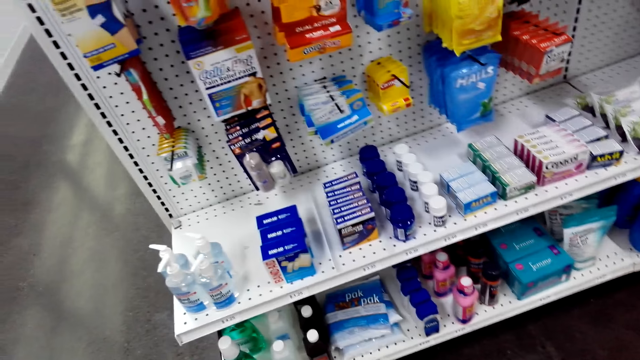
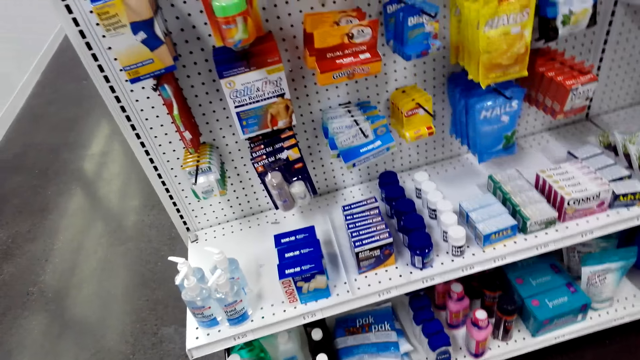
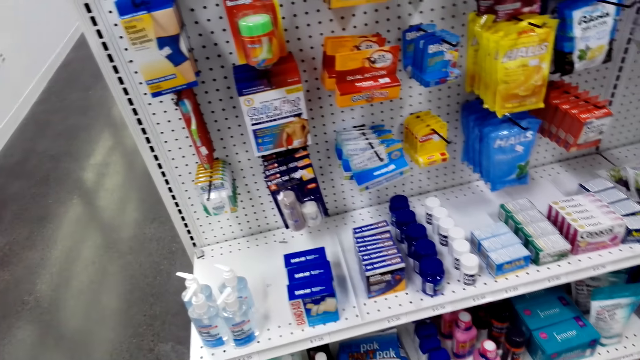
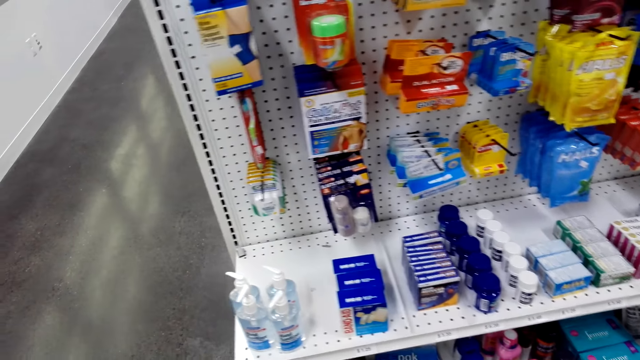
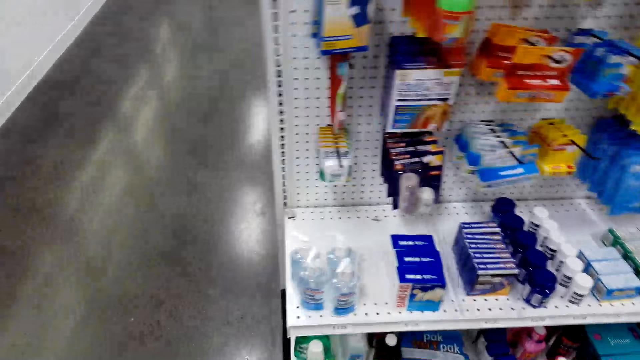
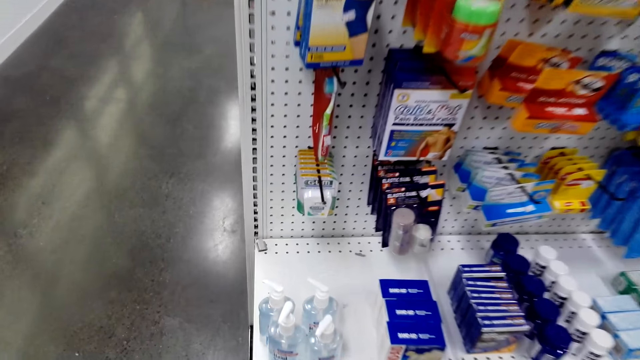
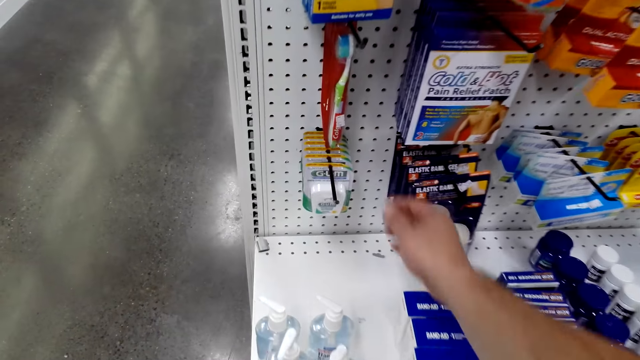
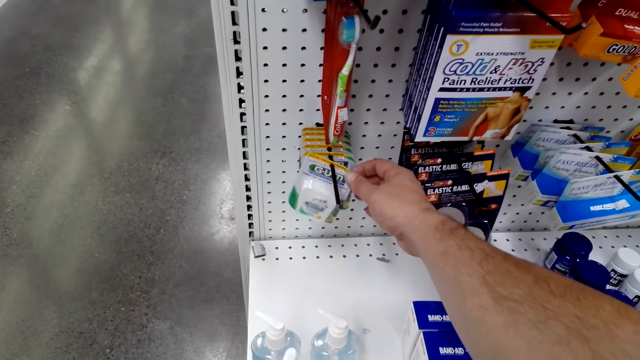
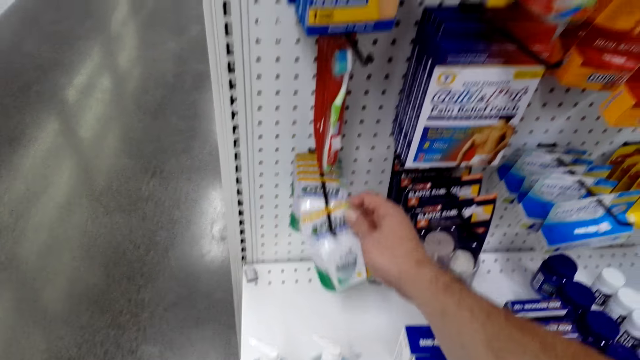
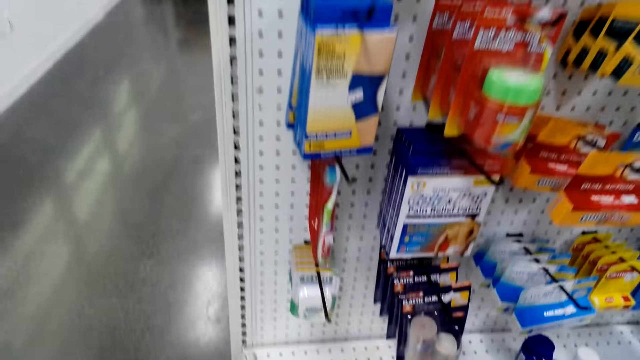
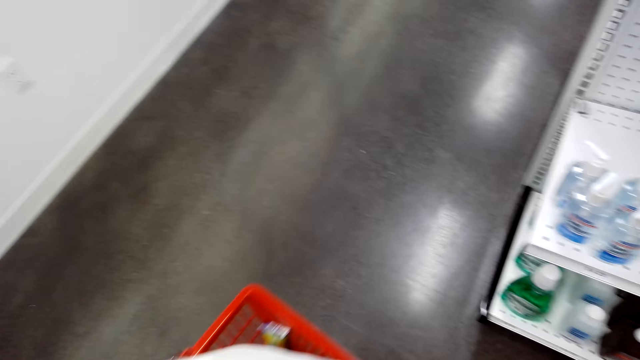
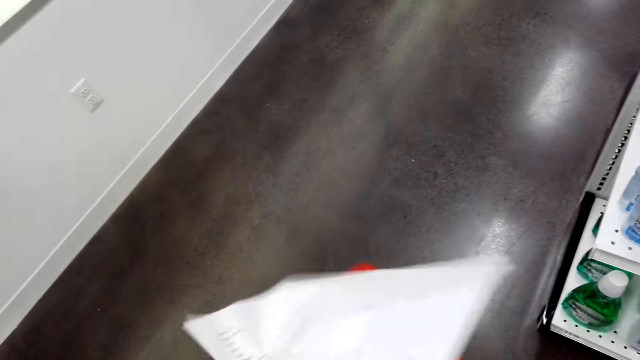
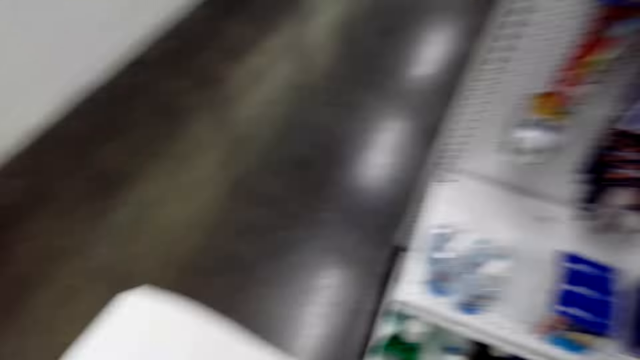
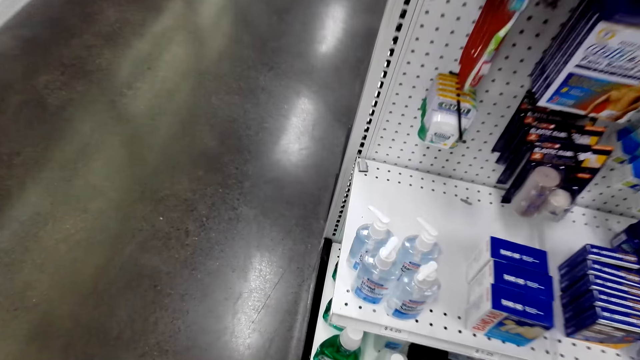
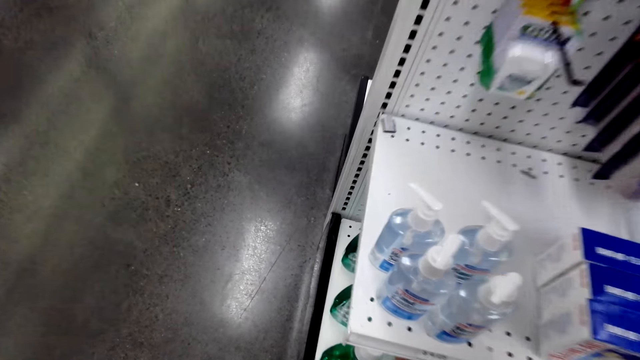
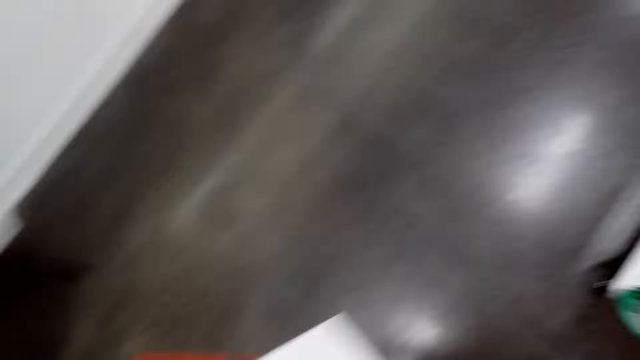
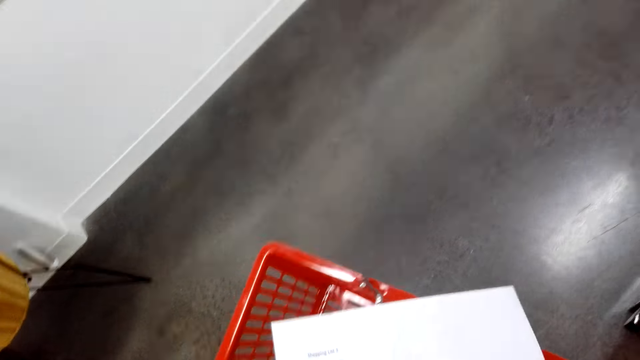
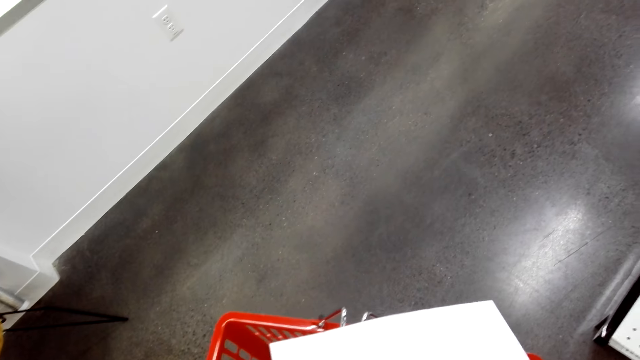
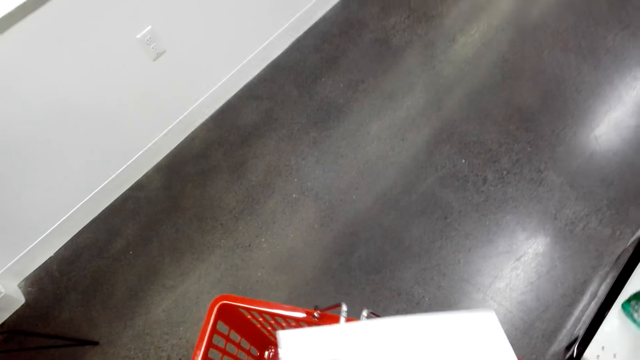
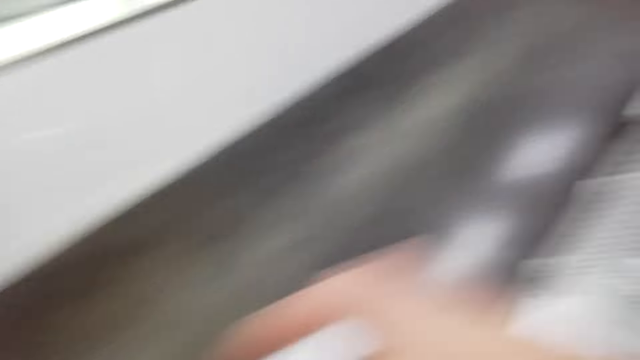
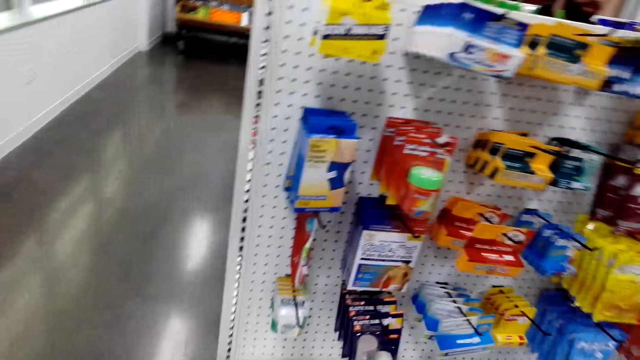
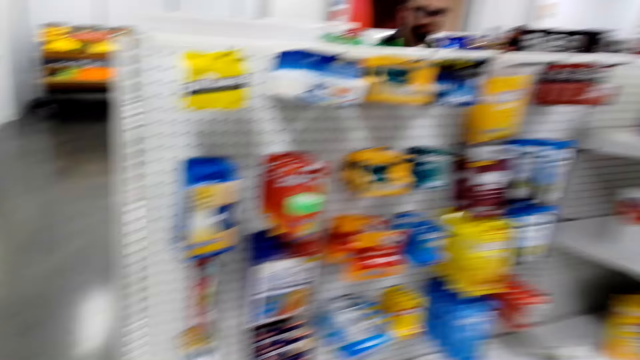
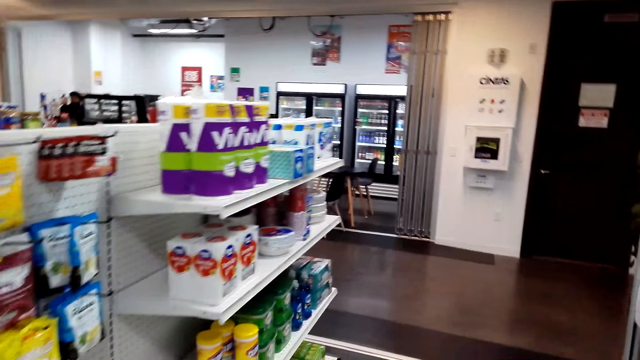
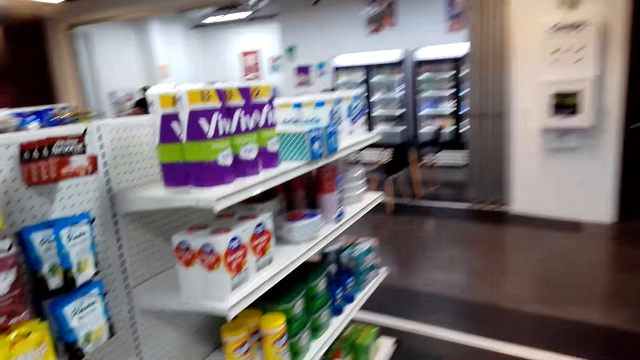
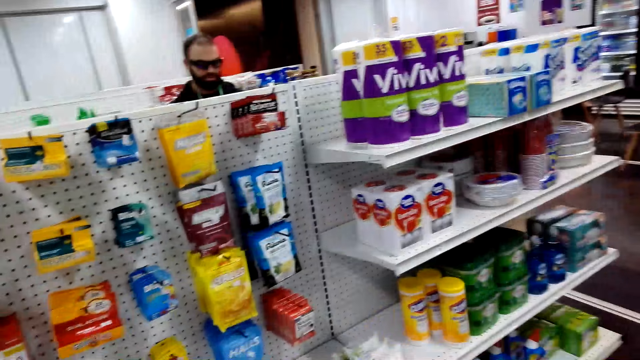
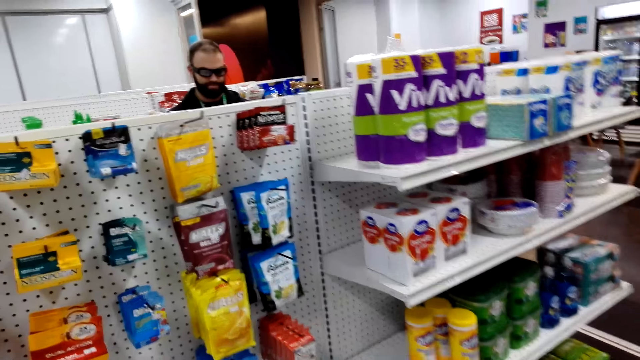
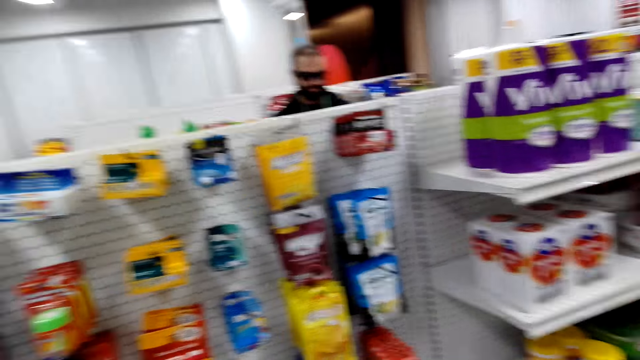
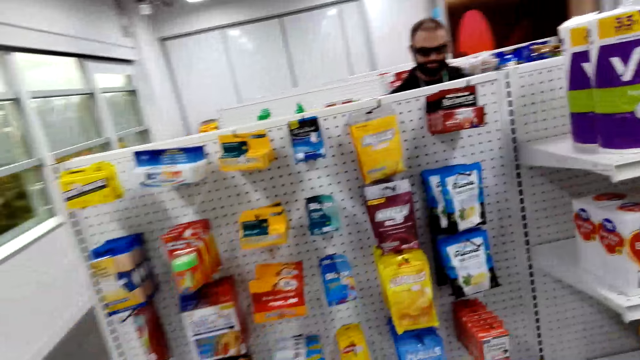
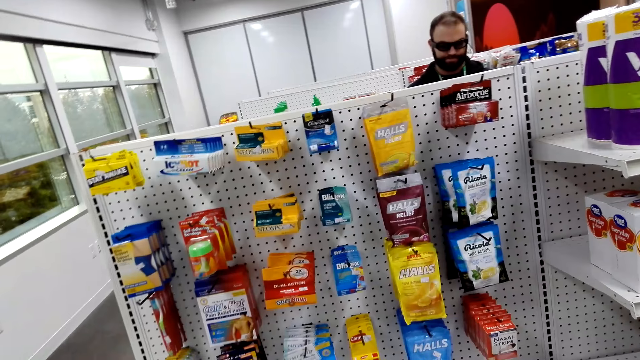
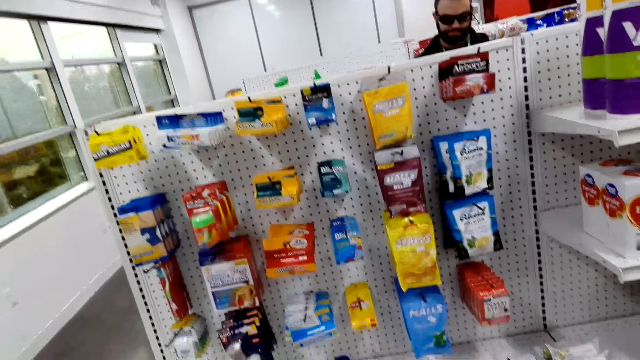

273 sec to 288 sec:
The camera wearer takes a gum from the shelf. They put the gum in the shopping bucket. They look at the items in the shelves.

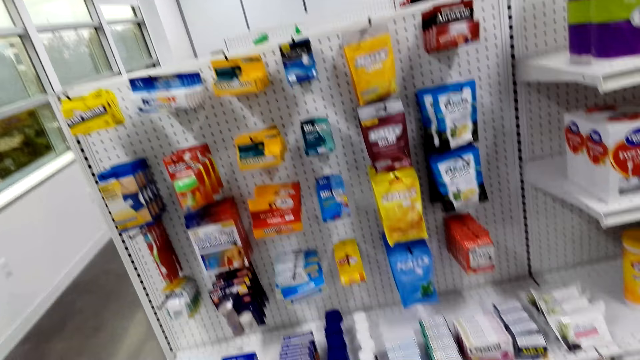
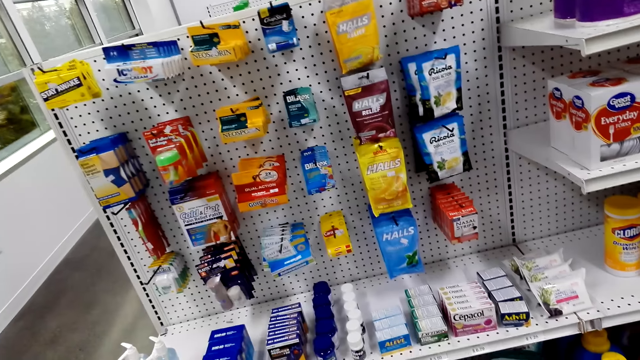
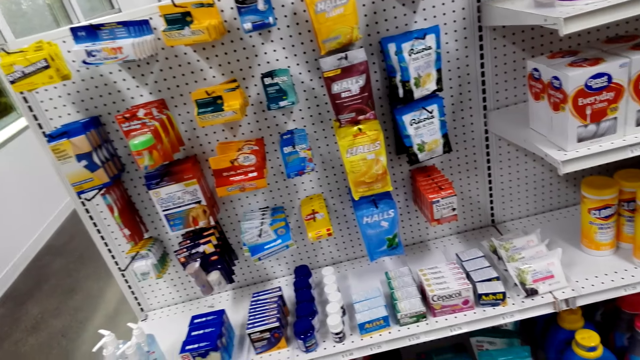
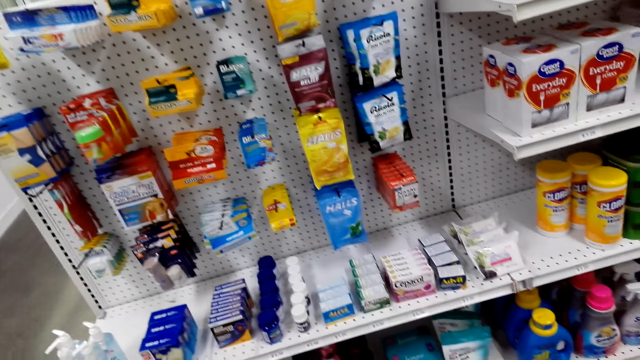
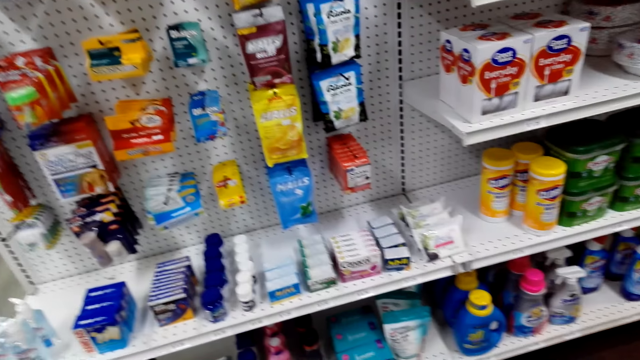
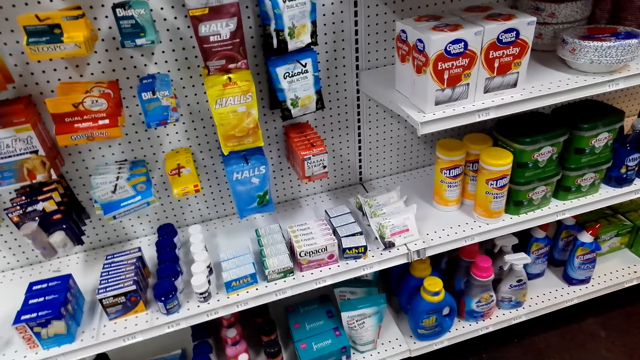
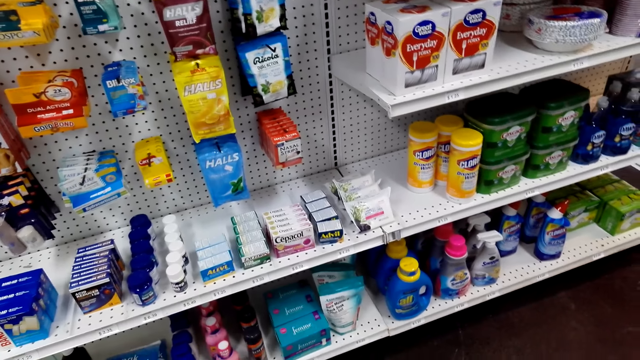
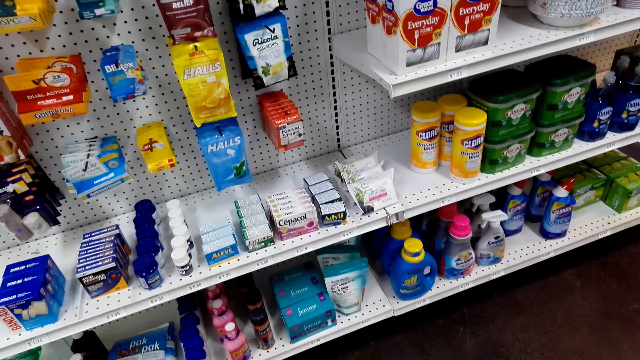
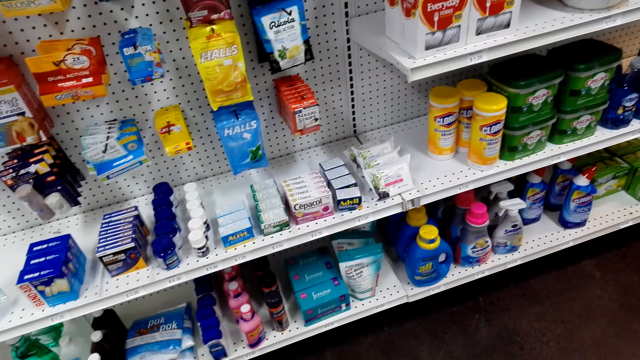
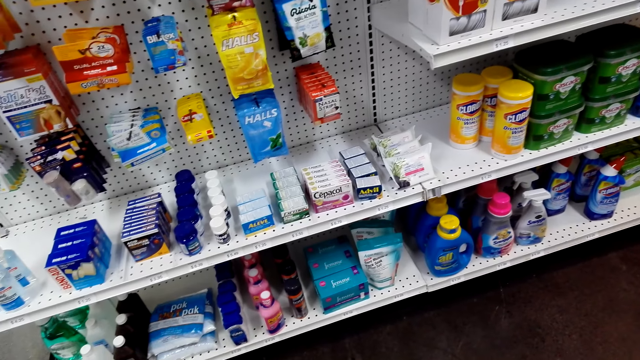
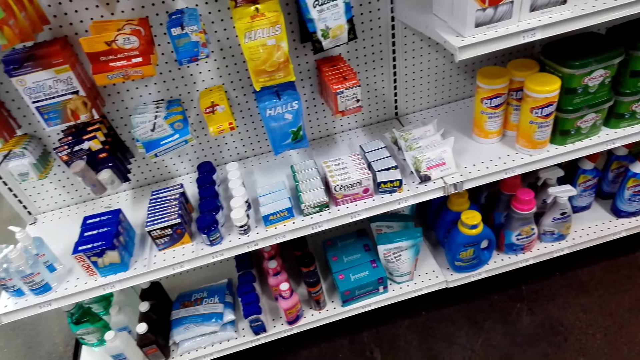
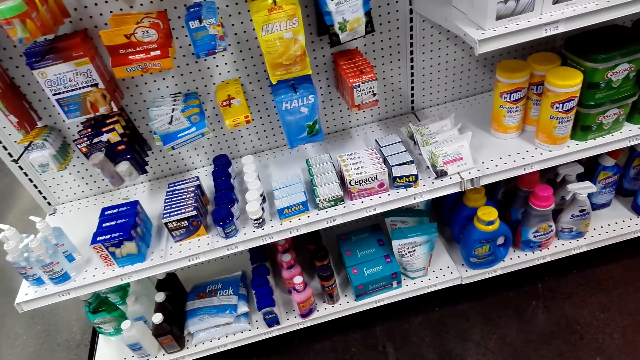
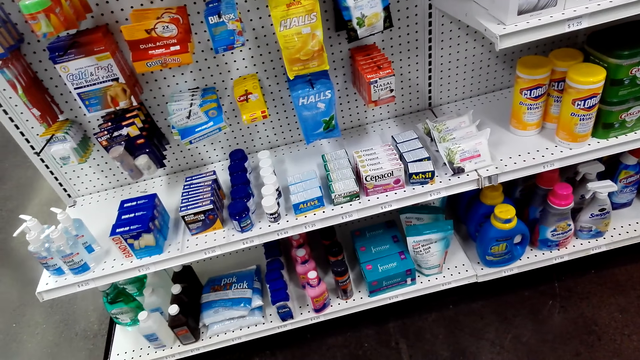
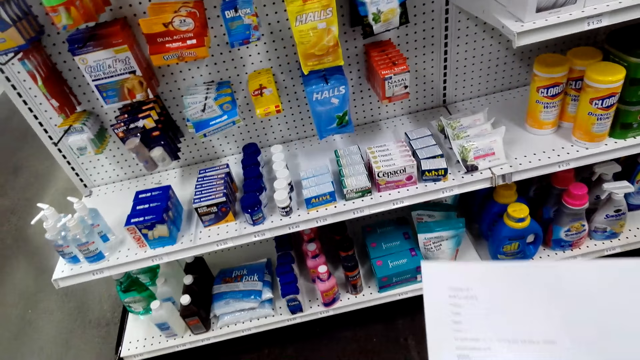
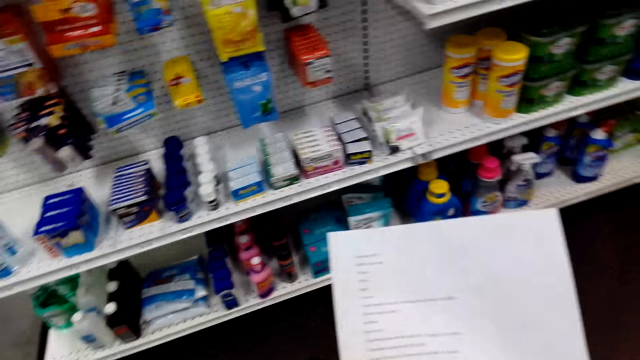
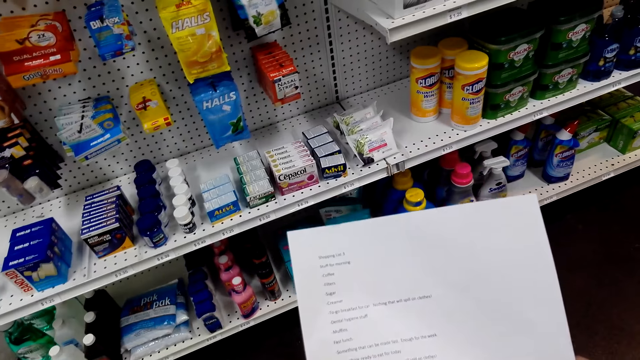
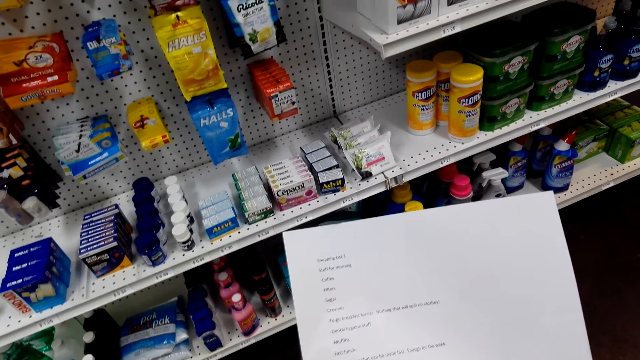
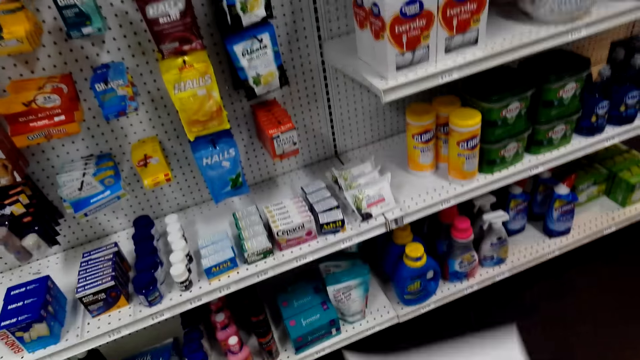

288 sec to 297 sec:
The camera wearer looks at his list.
